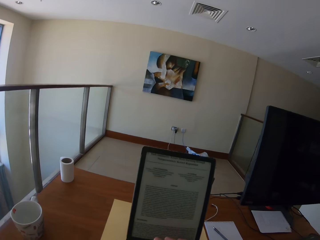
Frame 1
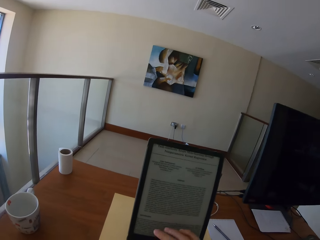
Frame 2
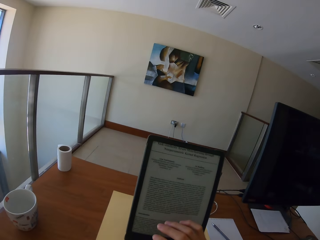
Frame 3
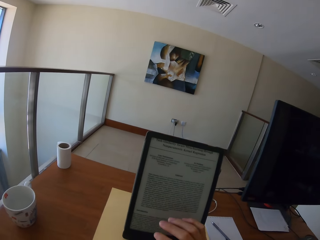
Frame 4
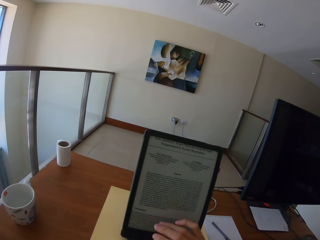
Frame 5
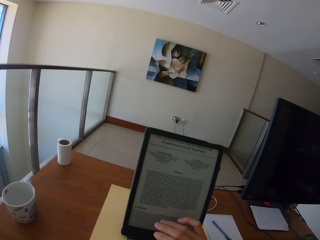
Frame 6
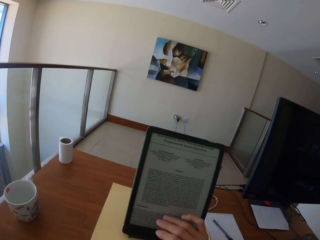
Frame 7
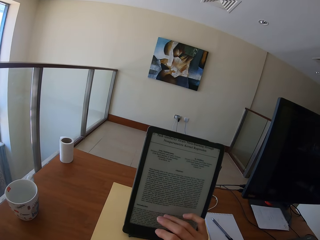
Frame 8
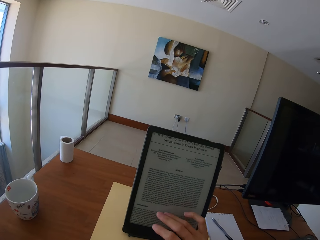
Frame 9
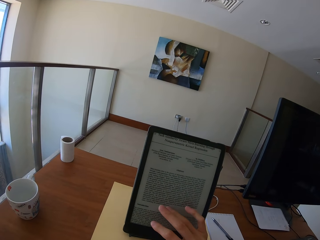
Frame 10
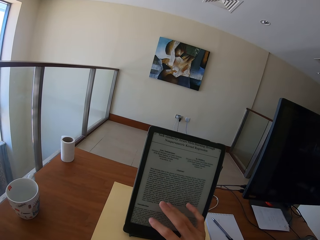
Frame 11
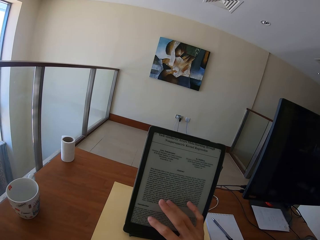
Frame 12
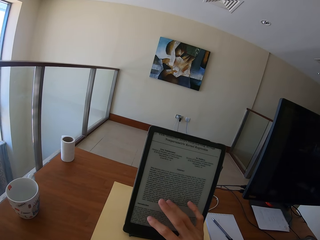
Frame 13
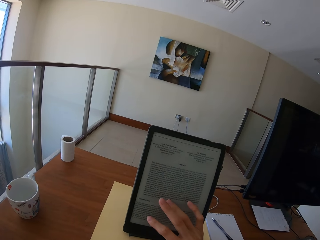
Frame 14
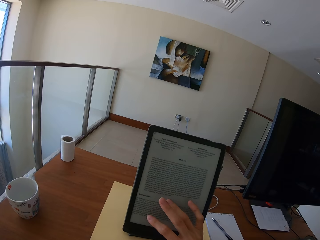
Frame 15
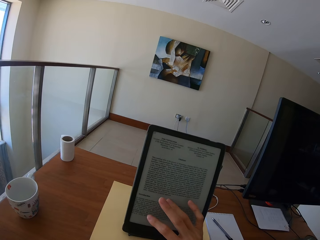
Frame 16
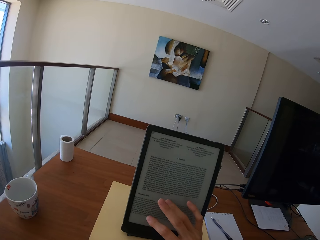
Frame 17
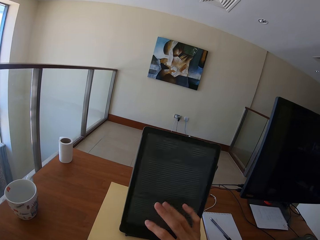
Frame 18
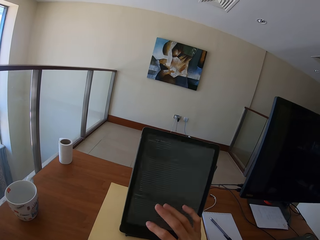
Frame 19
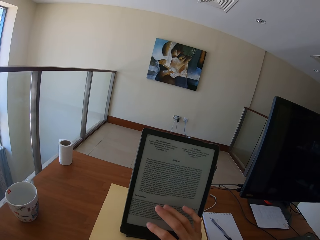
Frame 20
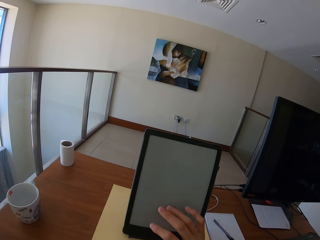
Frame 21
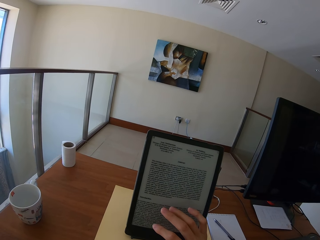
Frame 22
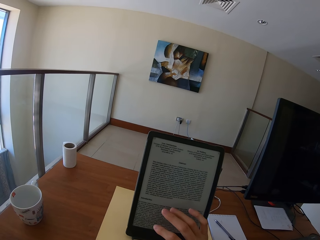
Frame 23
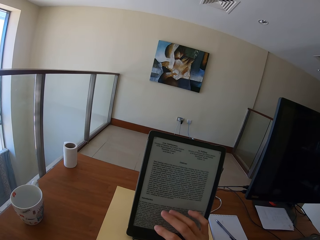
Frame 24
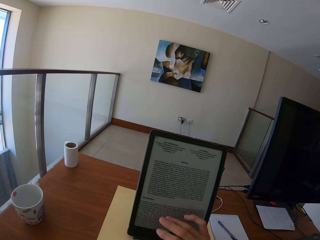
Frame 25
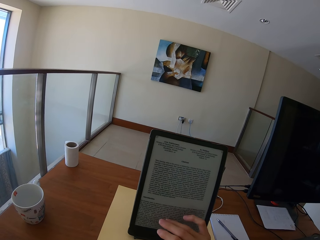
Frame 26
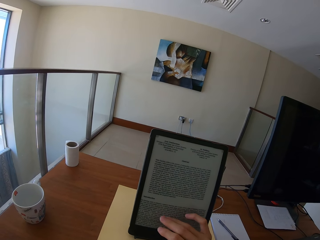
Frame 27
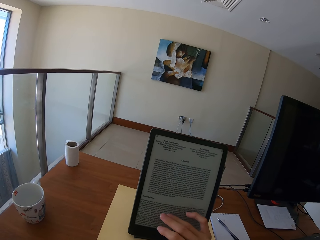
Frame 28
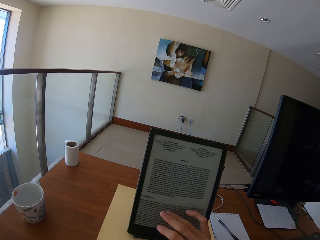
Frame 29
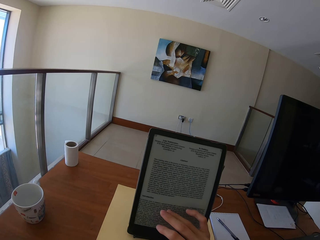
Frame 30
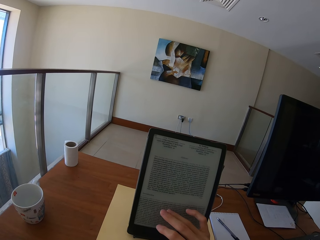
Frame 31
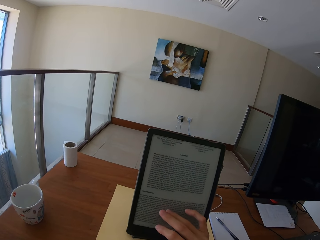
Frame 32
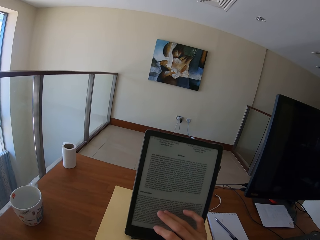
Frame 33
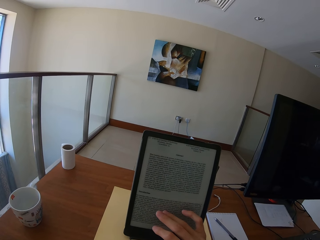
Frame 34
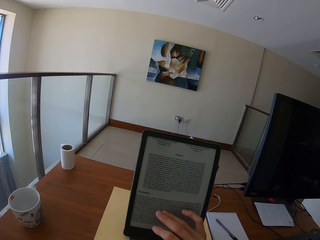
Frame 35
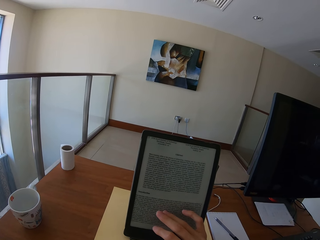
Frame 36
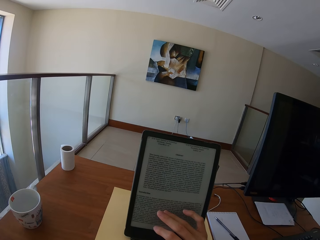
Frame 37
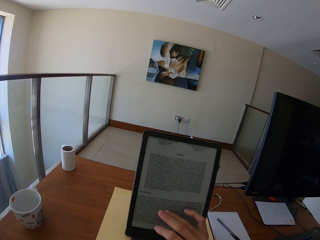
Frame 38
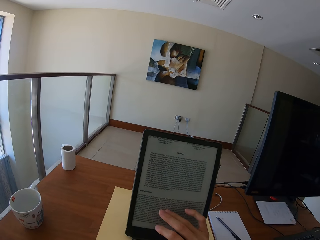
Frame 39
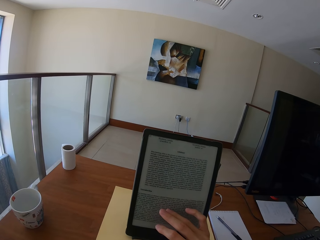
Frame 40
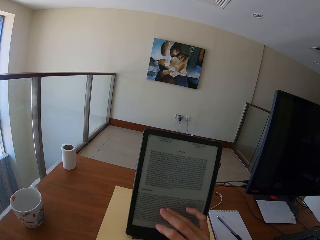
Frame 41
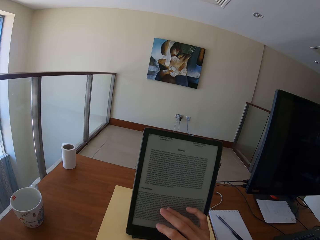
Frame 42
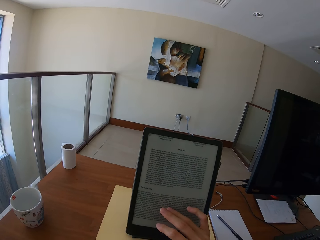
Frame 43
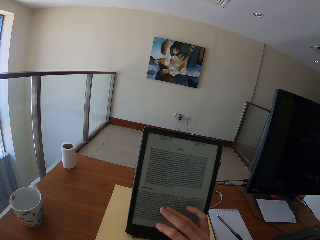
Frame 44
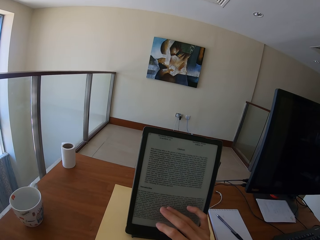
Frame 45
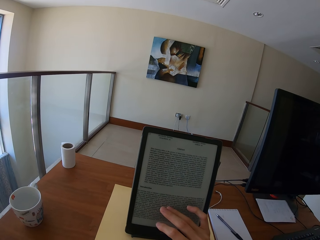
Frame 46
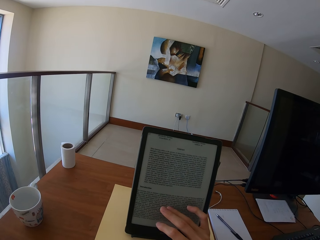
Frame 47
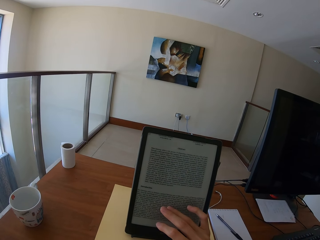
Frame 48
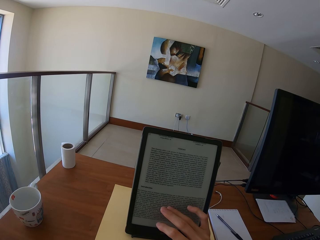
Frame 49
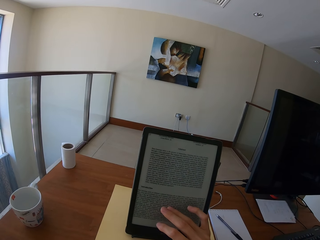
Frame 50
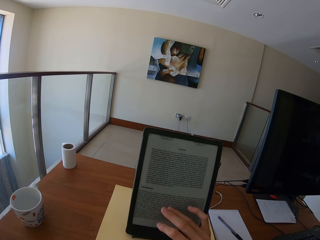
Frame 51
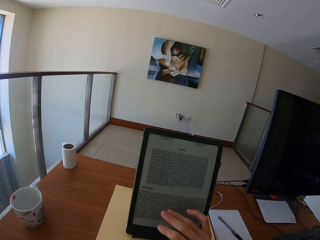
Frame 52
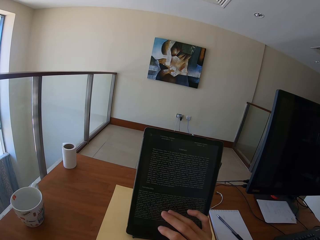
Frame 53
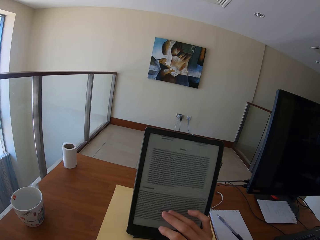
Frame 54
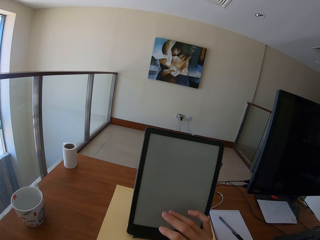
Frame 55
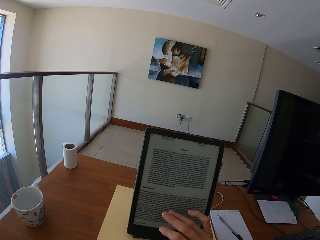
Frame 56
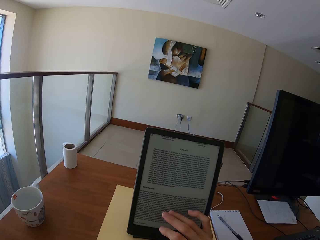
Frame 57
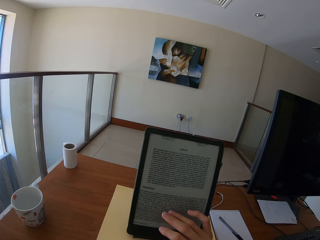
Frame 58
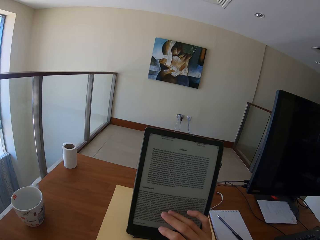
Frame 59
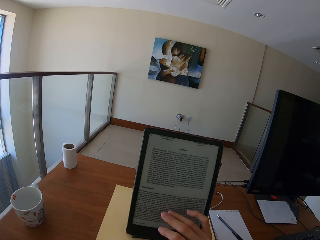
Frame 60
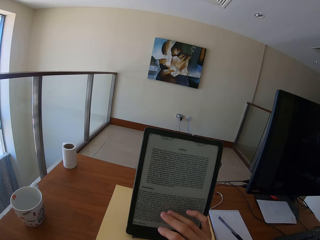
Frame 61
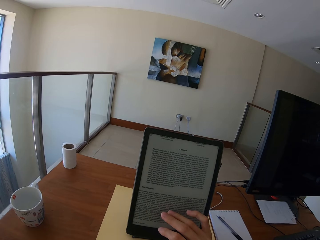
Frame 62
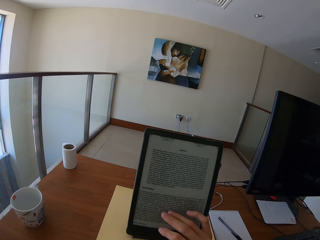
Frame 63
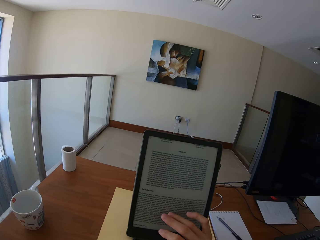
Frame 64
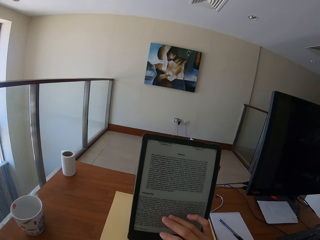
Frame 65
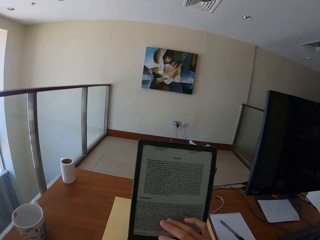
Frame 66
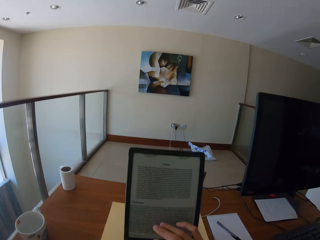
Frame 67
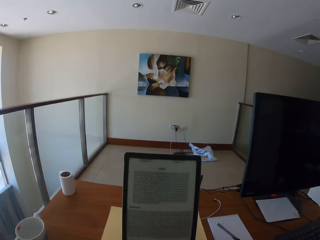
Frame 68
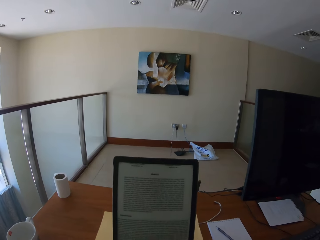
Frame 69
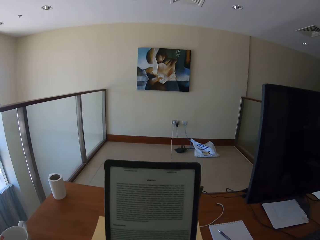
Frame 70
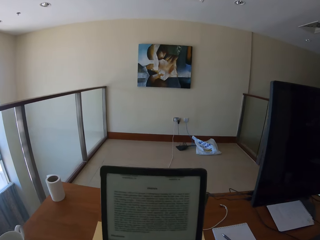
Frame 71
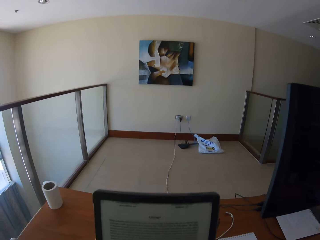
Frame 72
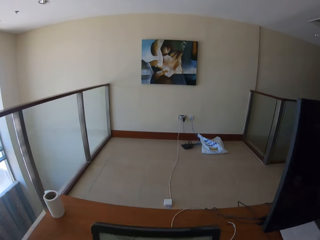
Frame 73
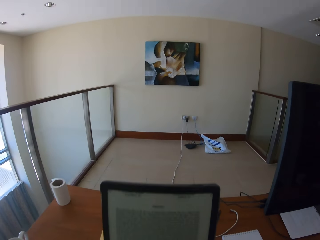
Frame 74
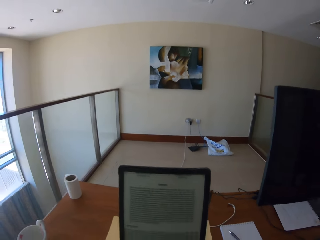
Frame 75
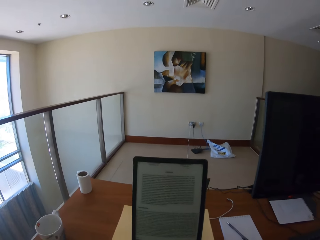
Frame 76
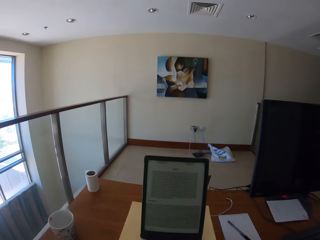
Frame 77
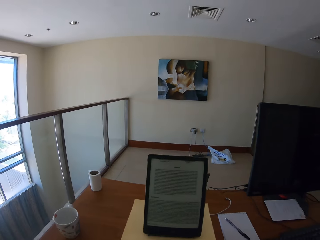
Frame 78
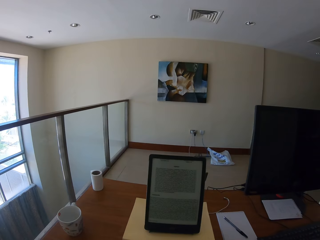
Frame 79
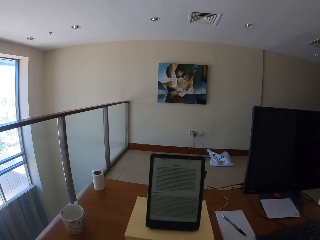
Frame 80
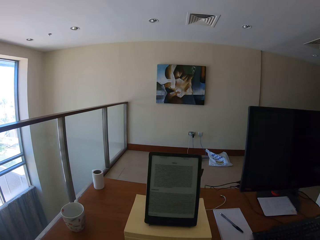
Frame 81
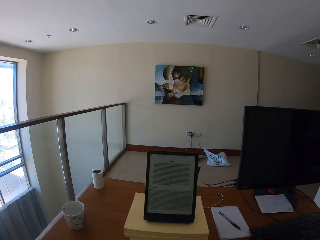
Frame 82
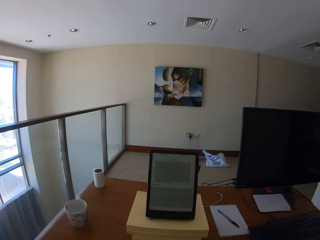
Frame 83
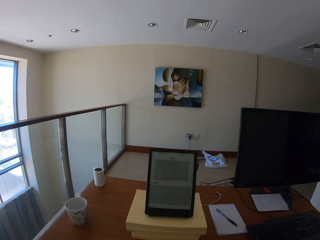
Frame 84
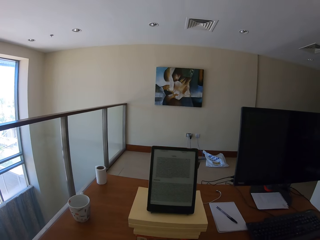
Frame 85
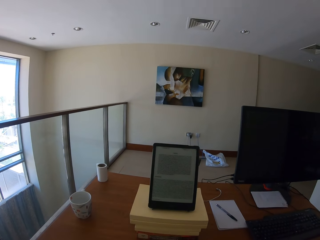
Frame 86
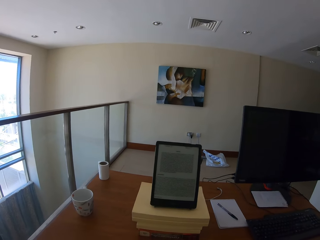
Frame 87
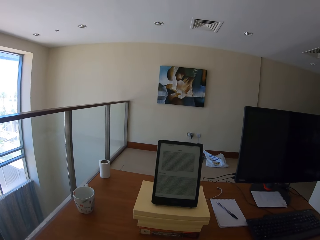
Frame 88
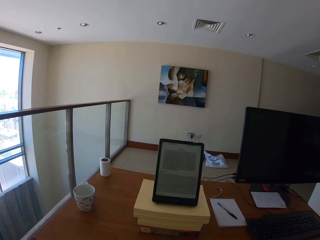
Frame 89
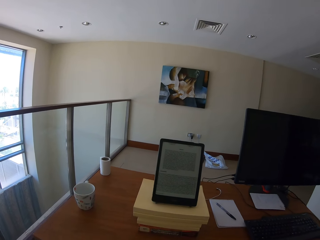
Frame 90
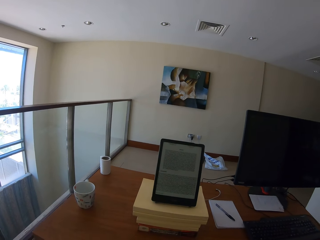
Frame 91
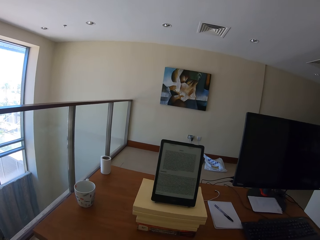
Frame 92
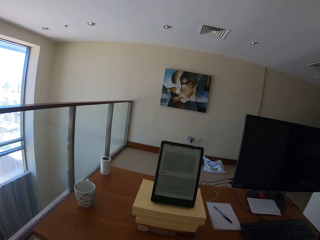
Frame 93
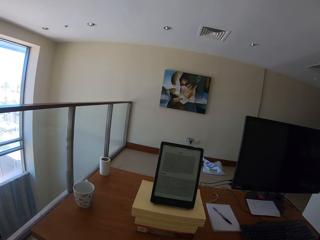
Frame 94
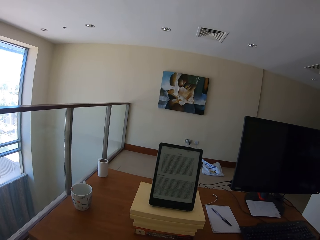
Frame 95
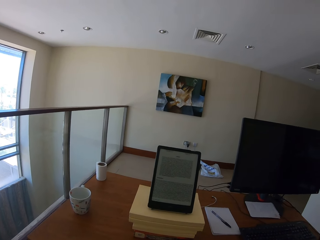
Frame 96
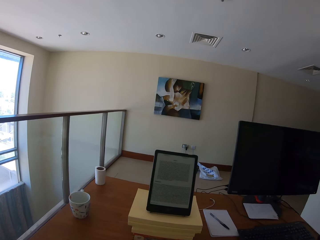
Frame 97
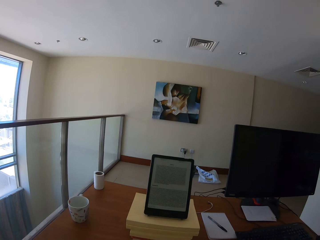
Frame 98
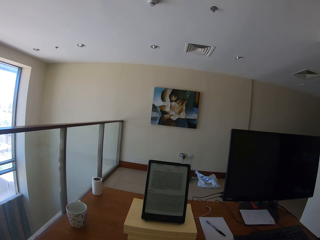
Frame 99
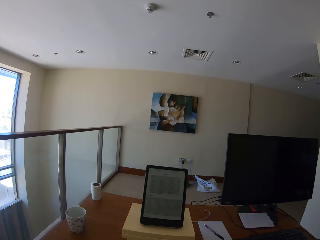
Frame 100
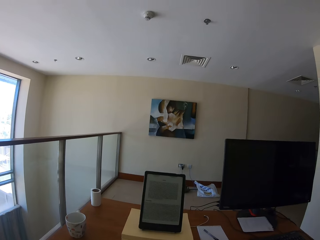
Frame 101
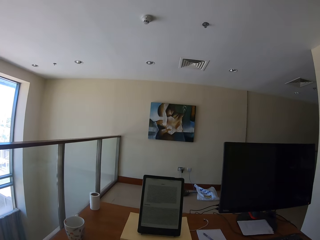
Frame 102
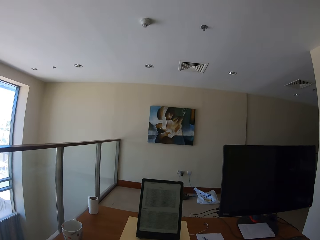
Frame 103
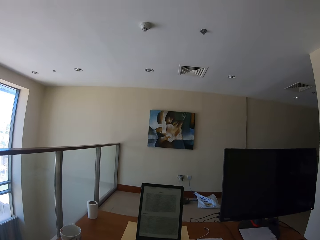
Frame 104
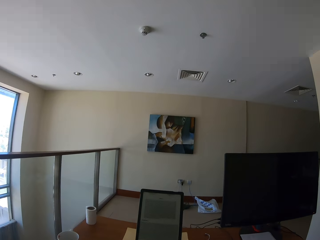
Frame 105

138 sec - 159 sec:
The camera wearer scrolls the tablet. They look at the floor and read from the tablet.
